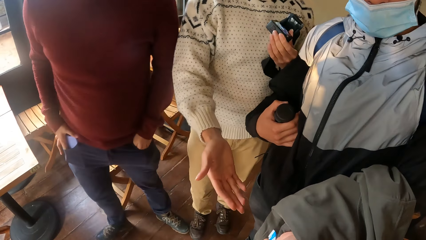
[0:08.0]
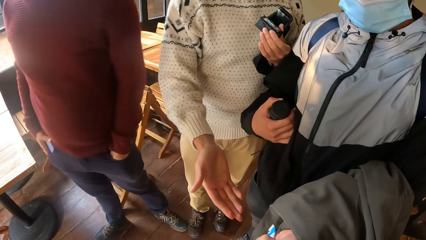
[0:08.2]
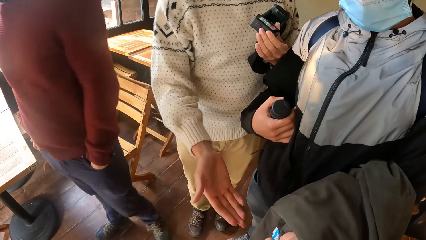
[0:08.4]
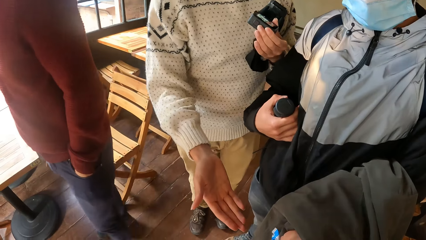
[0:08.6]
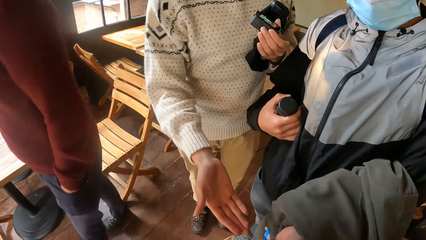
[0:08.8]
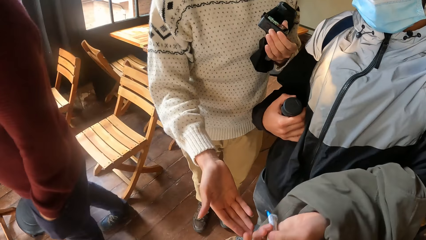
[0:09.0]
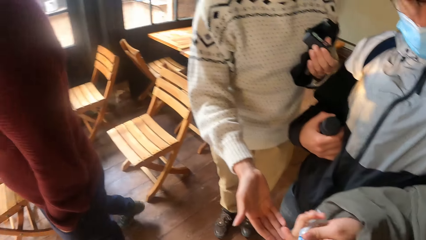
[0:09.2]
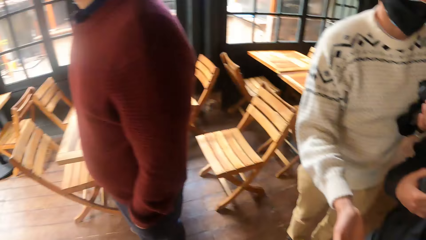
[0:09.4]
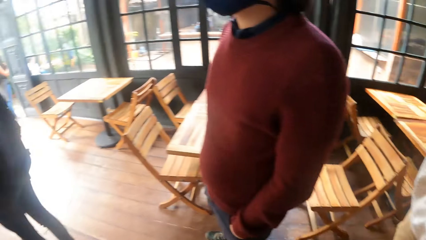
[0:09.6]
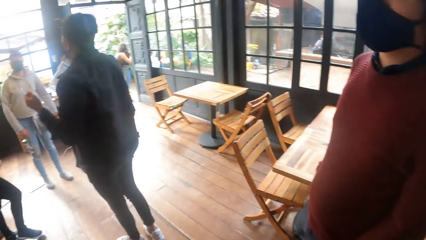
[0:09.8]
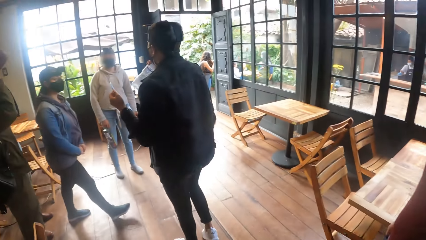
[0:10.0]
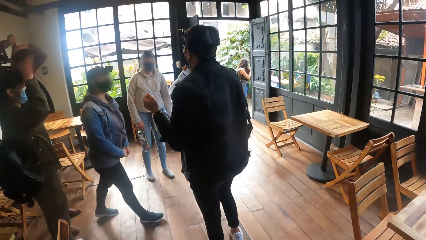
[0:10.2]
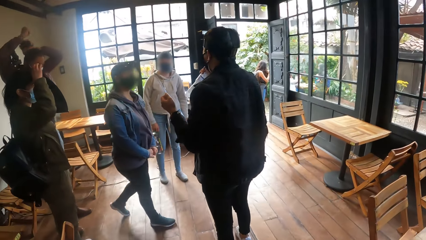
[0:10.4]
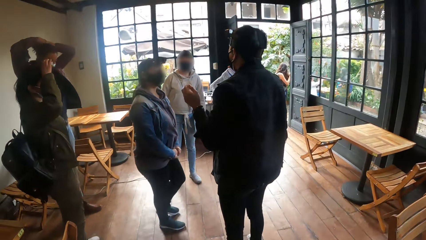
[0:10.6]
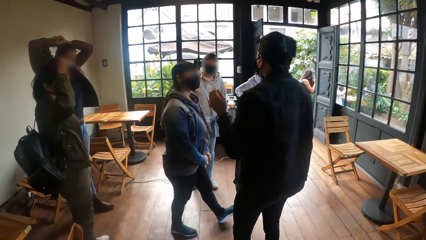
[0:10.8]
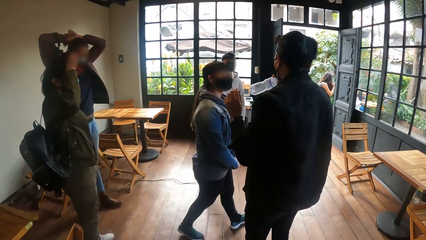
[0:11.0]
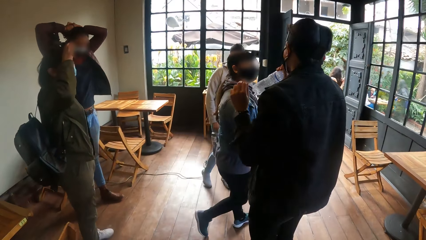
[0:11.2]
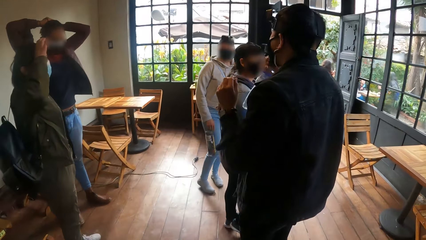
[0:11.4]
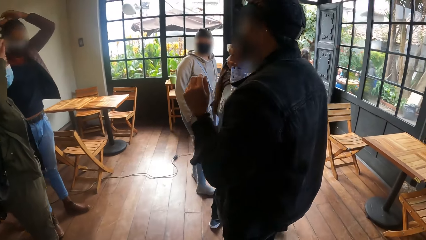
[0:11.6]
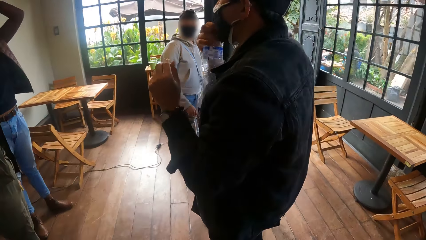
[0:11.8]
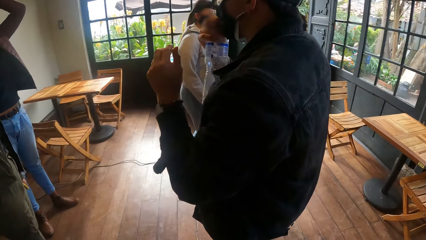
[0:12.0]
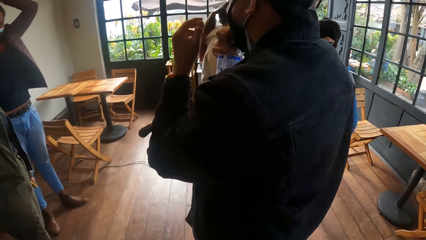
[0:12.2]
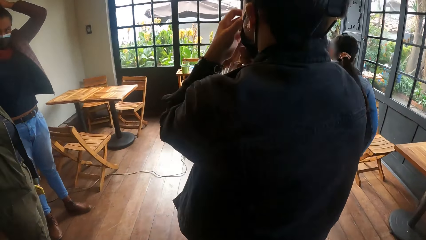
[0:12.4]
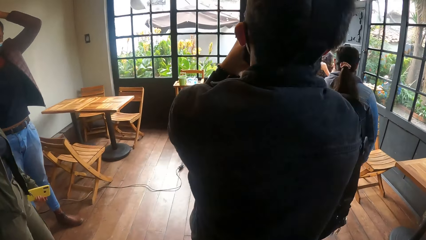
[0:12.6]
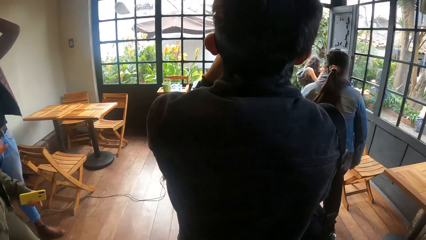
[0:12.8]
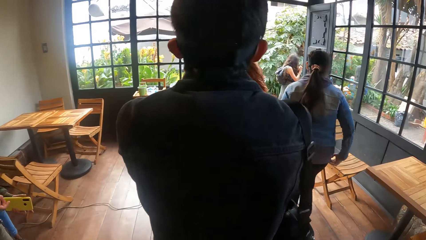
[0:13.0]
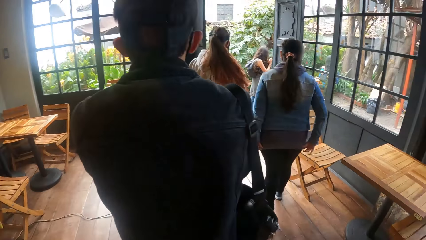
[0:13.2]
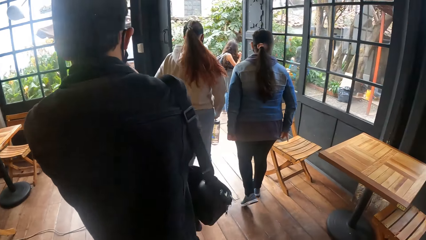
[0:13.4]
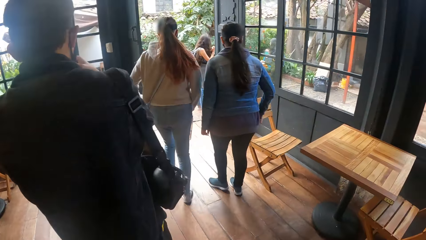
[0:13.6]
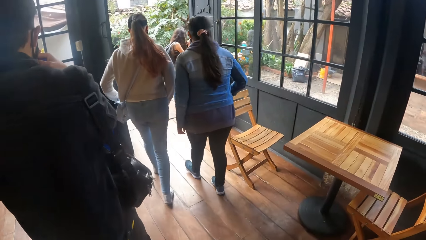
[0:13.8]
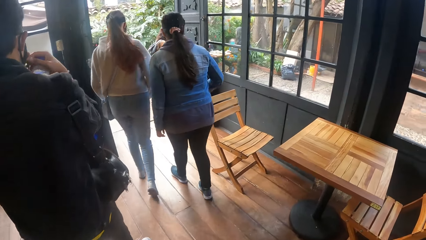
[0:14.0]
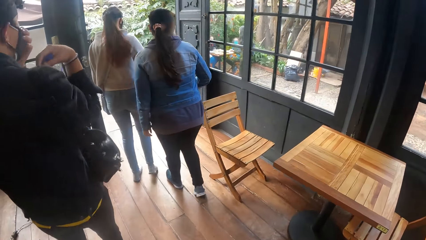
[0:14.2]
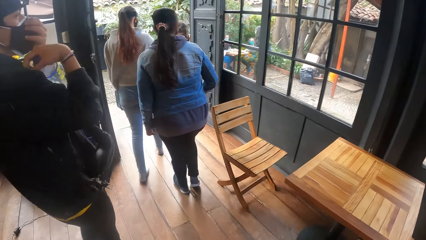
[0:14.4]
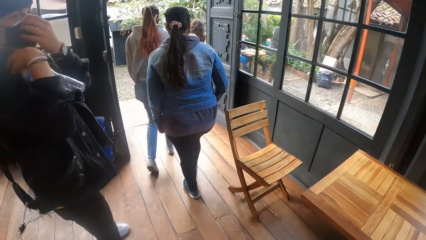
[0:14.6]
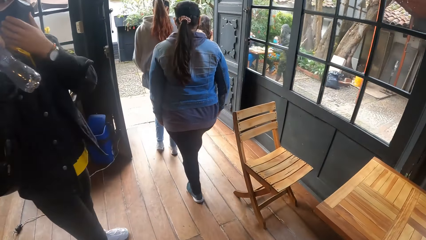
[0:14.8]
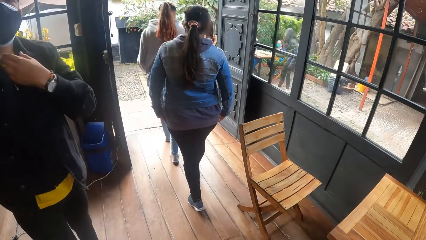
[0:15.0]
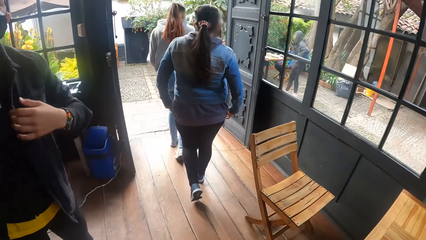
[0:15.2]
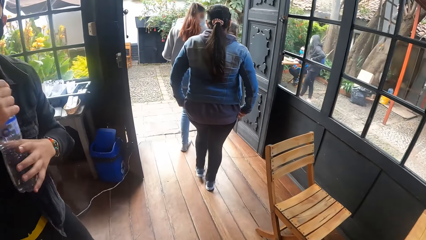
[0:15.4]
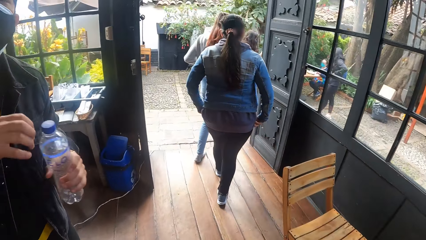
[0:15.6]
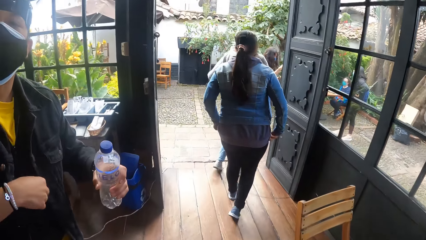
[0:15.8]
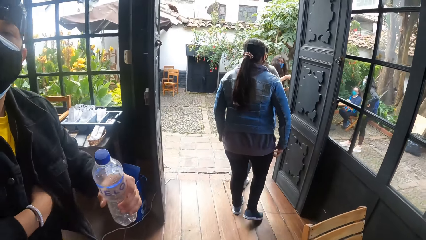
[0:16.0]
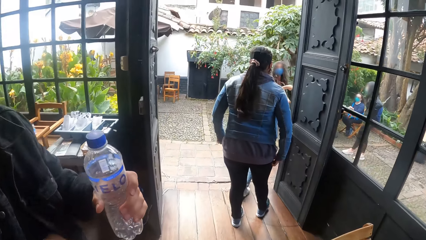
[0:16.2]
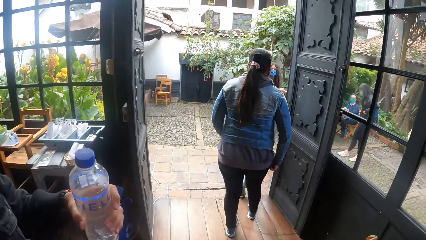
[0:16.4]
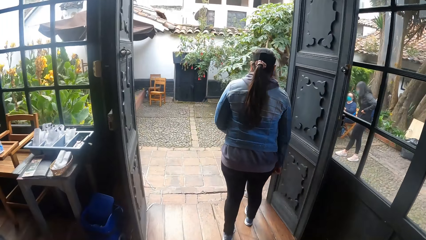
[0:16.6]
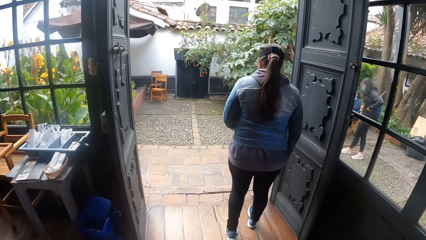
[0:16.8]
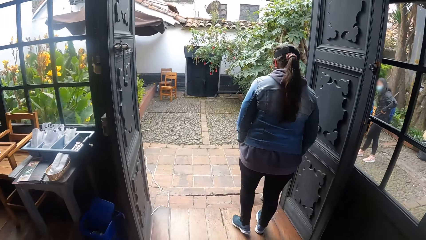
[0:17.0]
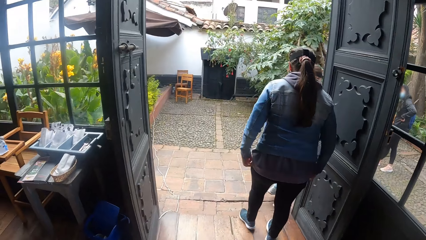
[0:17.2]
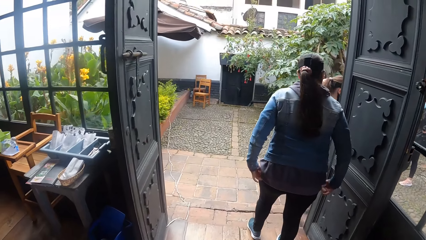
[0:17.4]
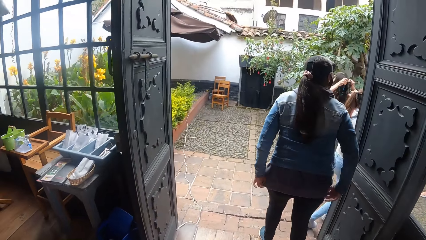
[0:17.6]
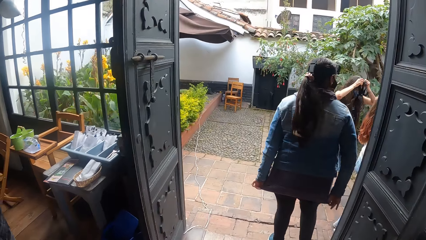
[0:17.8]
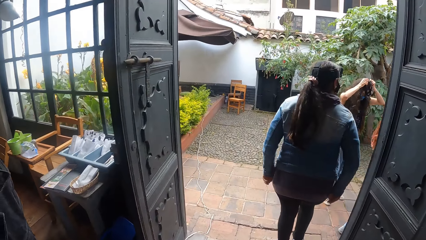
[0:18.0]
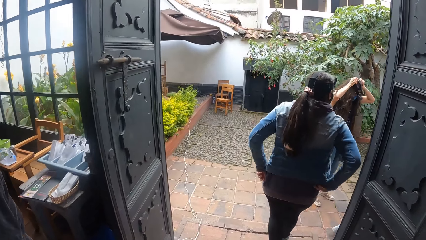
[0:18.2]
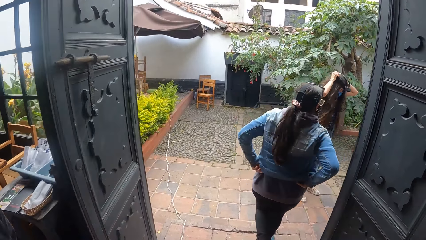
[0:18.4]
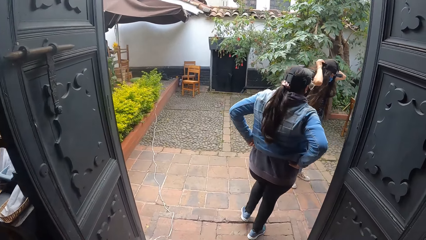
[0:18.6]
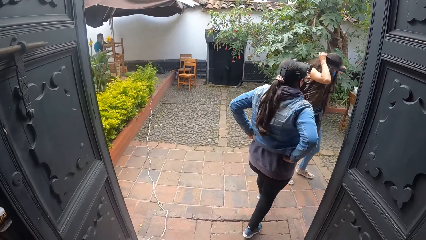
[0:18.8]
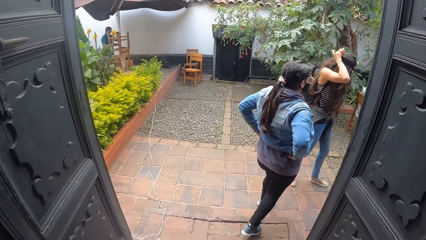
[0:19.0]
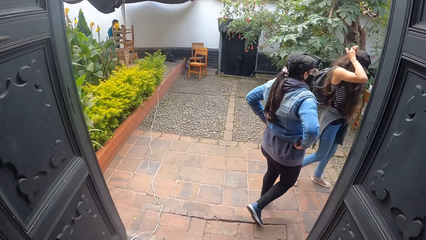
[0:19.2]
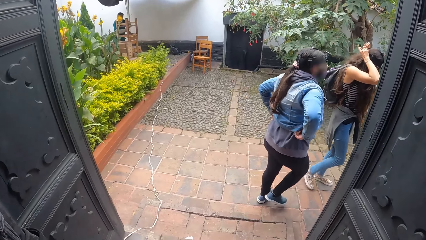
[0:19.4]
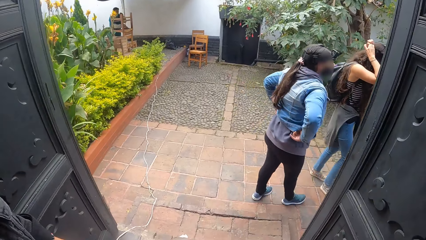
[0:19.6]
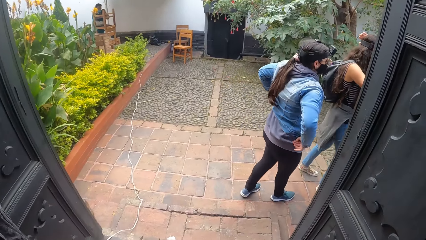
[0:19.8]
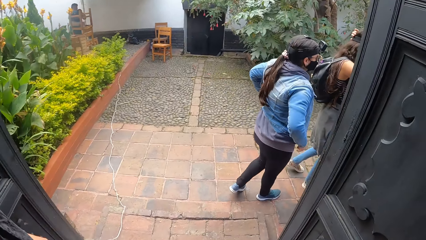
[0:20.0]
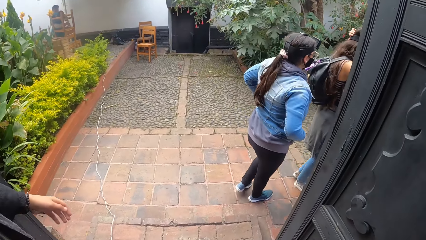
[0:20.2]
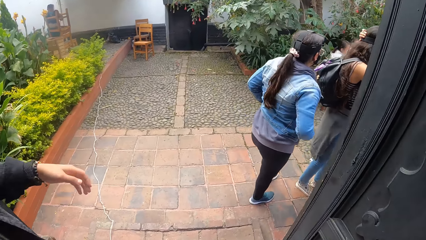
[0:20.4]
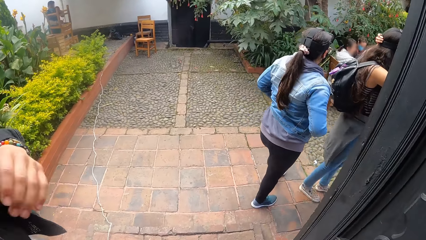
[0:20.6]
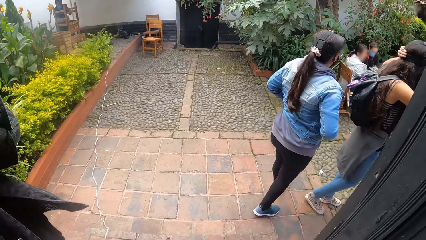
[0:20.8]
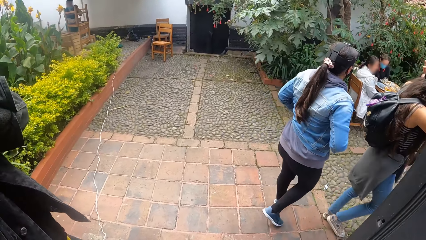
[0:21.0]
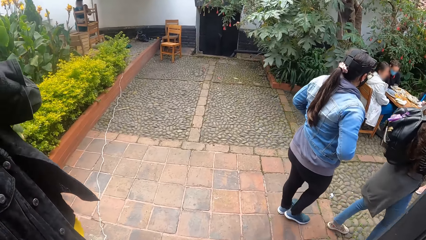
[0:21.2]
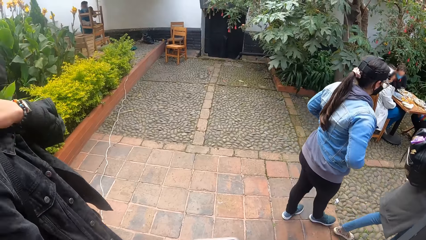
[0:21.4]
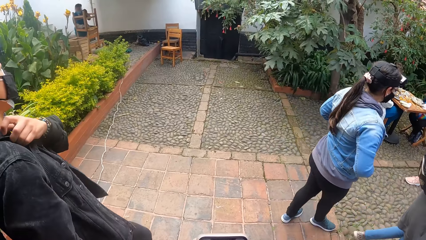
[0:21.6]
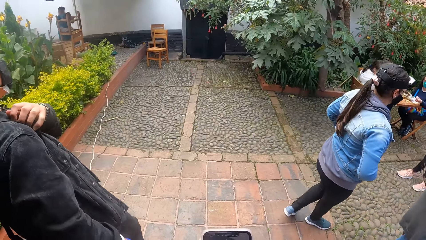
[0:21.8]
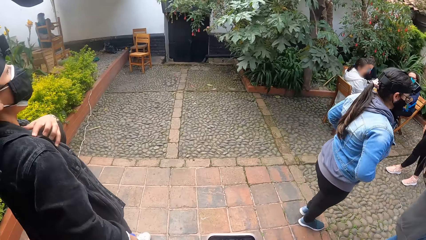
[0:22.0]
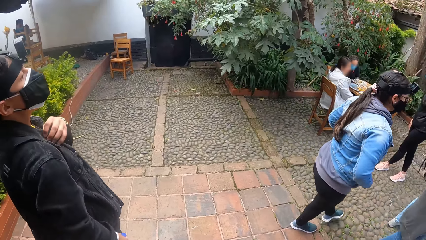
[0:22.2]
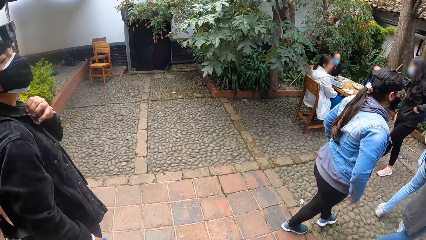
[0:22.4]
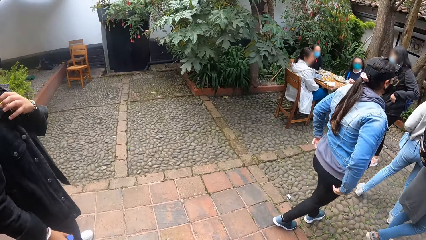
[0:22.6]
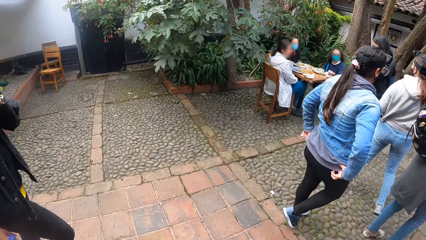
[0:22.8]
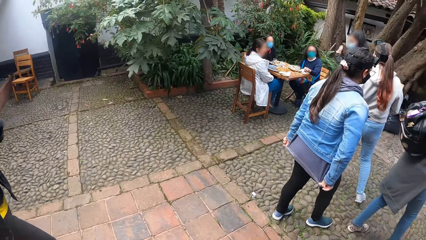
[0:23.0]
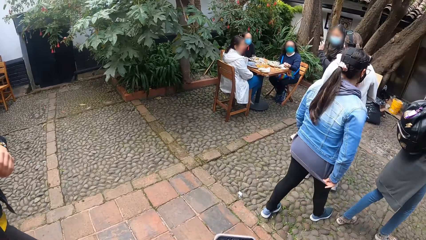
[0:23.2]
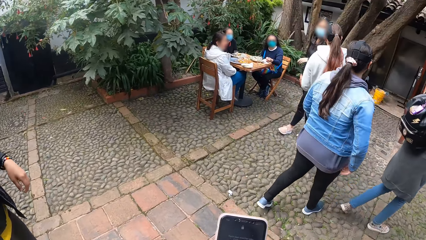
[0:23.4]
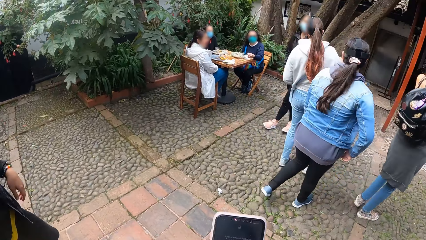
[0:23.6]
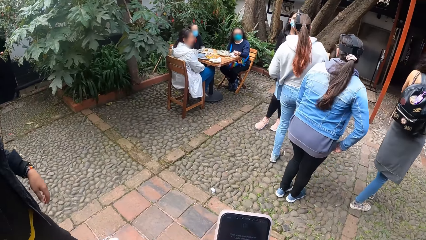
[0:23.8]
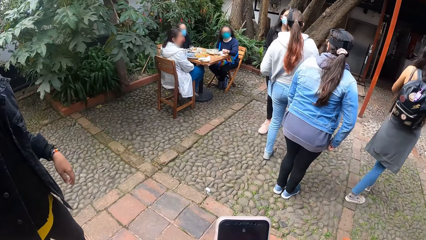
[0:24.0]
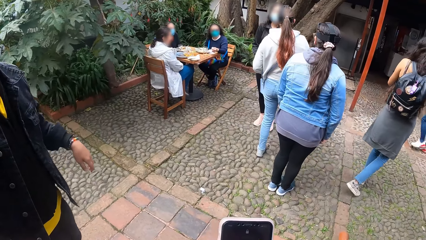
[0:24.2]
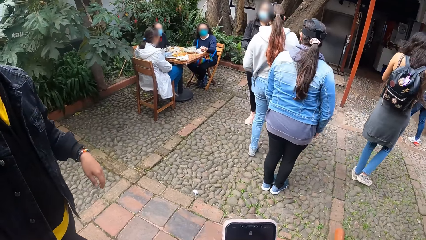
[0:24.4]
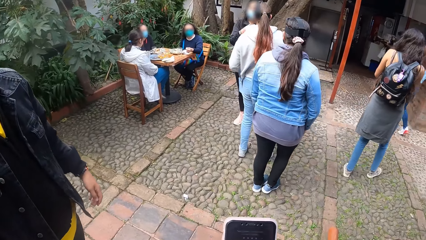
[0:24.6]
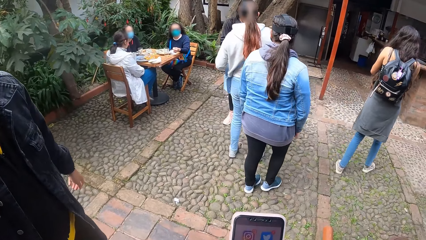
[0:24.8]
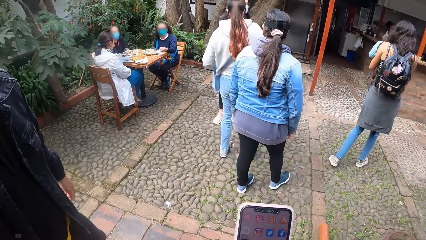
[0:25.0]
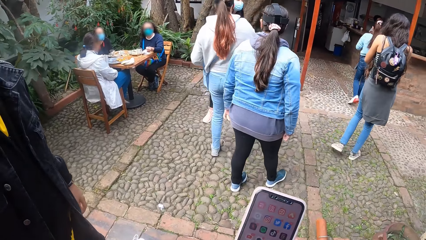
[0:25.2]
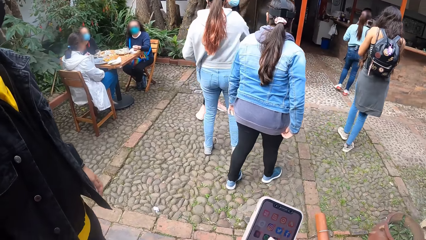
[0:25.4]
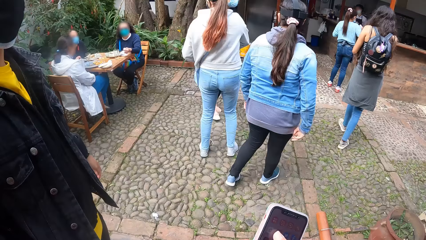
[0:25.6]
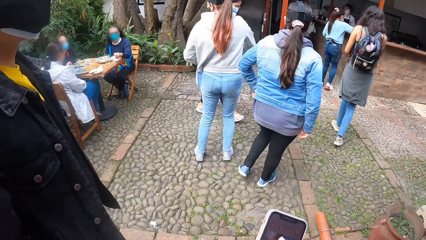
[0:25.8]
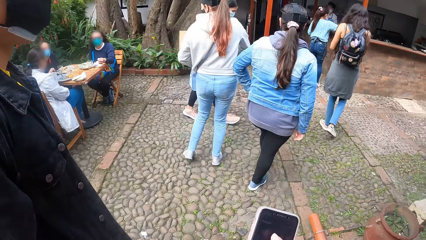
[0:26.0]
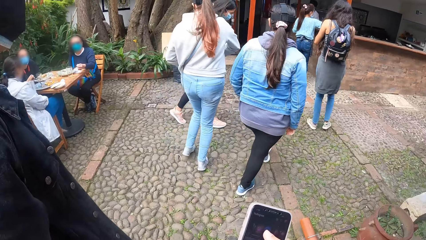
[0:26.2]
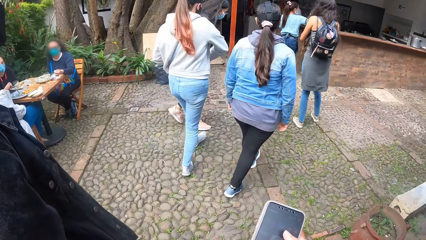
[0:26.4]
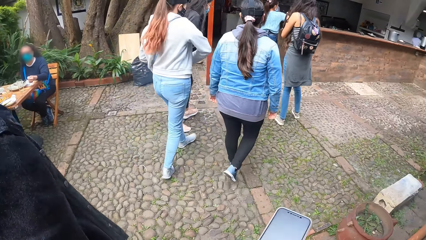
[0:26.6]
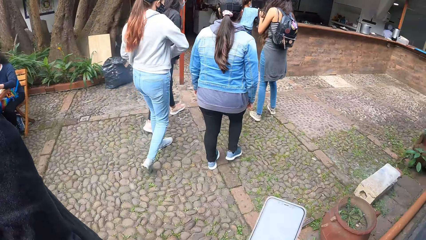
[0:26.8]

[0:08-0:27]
The man adjusts his facemask with both hands. The camera wearer walks around the building with a group of people. The man passes a bottle from his right hand to his left hand and inserts his hand in his jacket pocket. He adjusts a bag on his shoulder with his left hand. The camera wearer operates a phone with her right hand. The man adjusts his jacket collar with his left hand.
